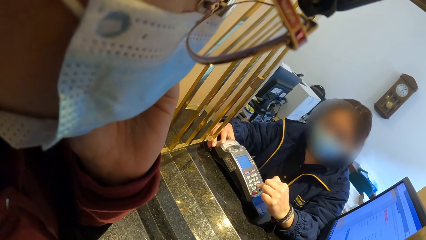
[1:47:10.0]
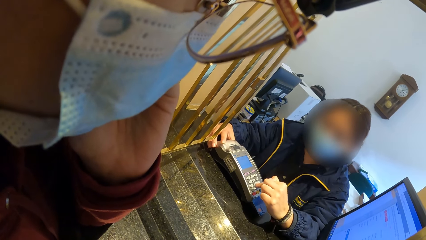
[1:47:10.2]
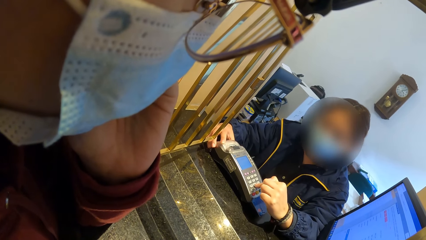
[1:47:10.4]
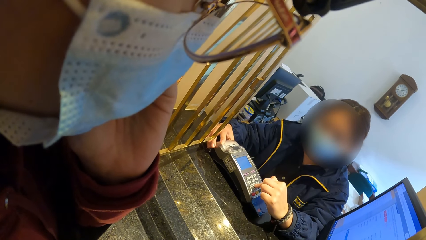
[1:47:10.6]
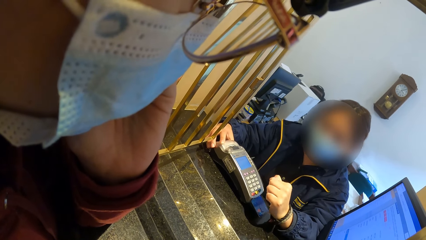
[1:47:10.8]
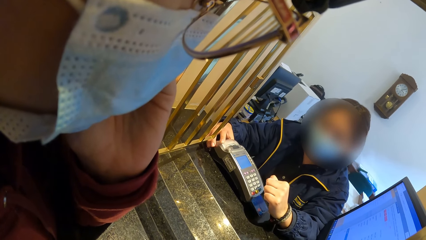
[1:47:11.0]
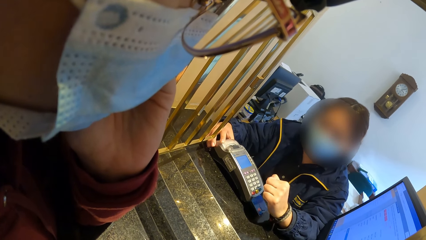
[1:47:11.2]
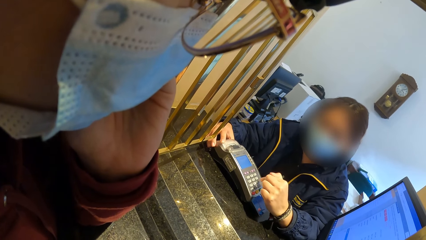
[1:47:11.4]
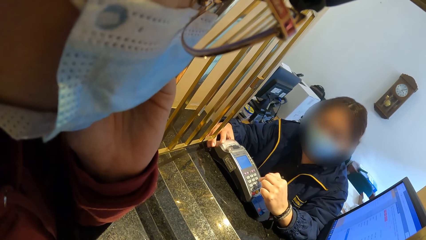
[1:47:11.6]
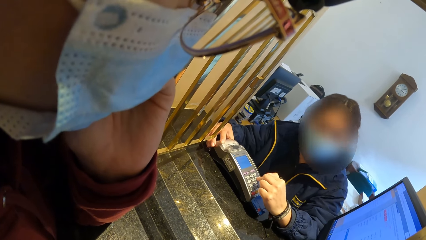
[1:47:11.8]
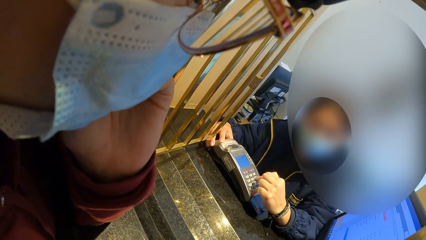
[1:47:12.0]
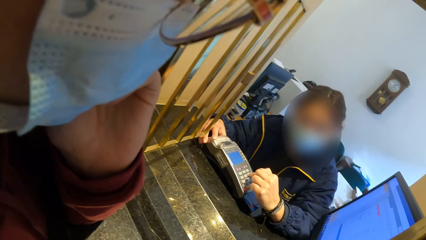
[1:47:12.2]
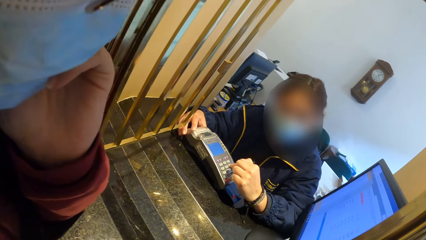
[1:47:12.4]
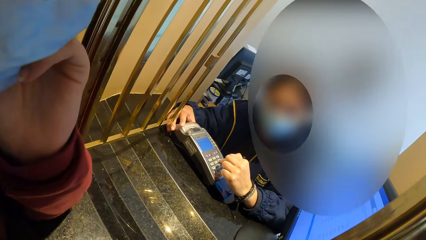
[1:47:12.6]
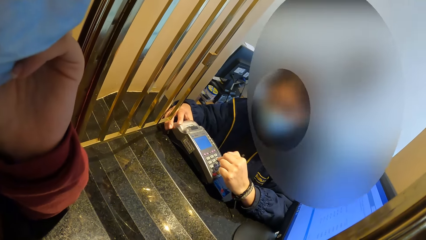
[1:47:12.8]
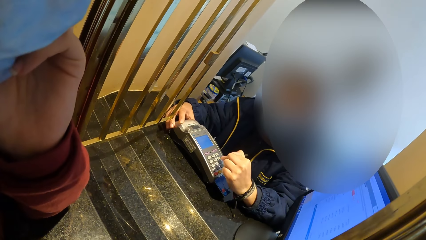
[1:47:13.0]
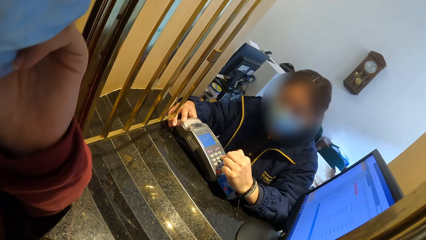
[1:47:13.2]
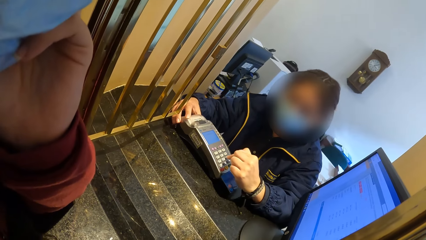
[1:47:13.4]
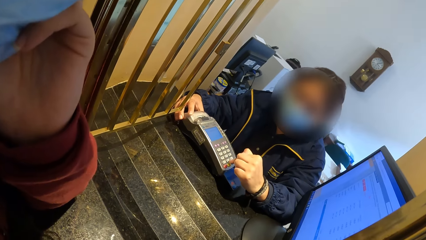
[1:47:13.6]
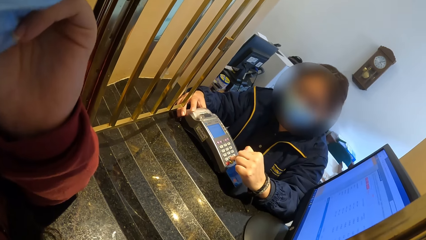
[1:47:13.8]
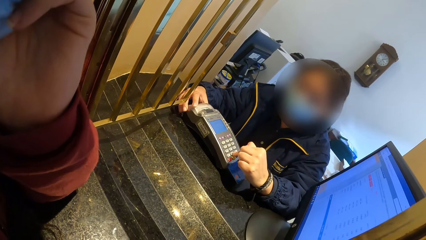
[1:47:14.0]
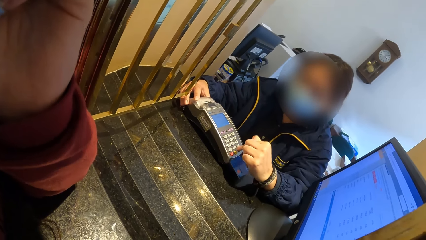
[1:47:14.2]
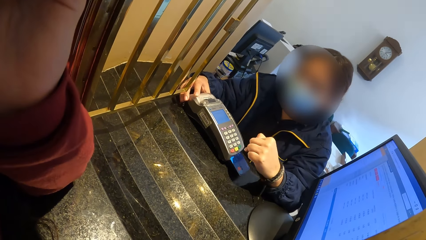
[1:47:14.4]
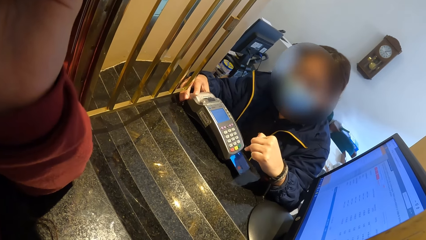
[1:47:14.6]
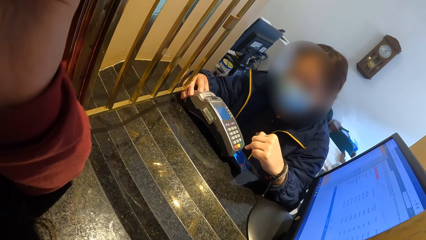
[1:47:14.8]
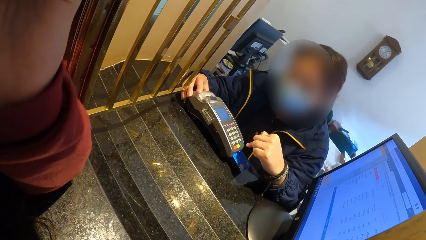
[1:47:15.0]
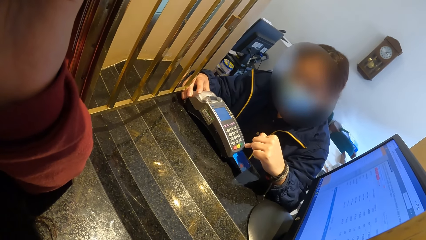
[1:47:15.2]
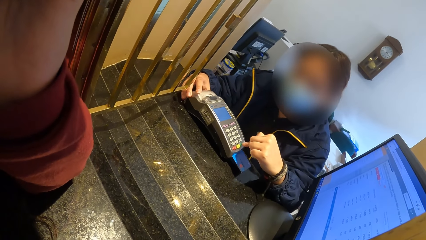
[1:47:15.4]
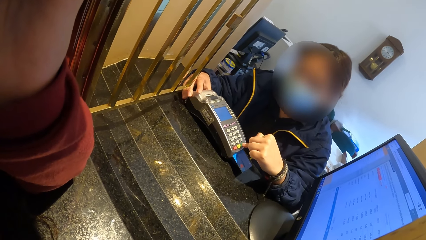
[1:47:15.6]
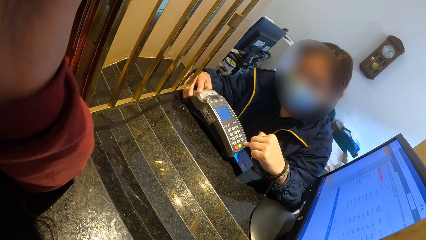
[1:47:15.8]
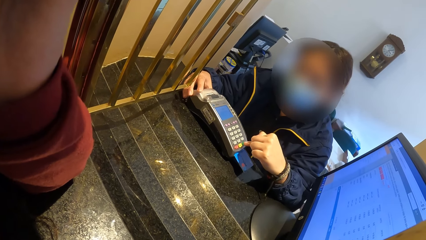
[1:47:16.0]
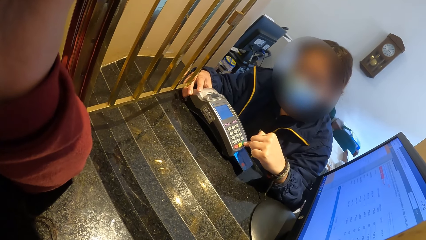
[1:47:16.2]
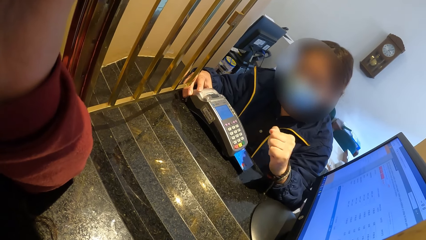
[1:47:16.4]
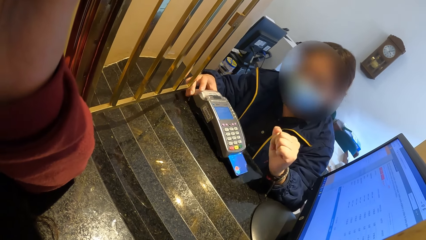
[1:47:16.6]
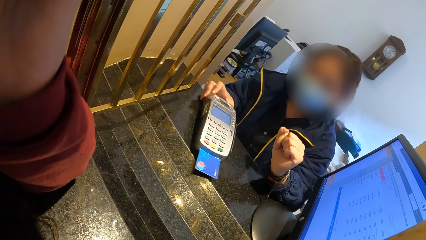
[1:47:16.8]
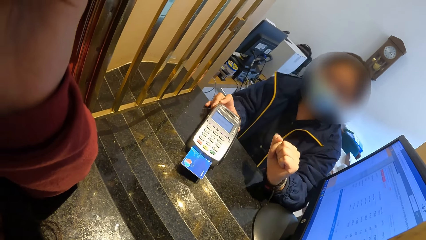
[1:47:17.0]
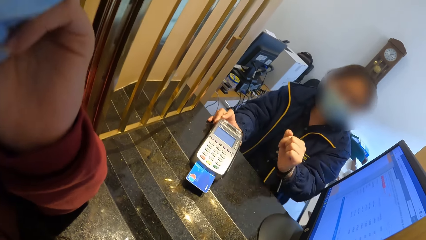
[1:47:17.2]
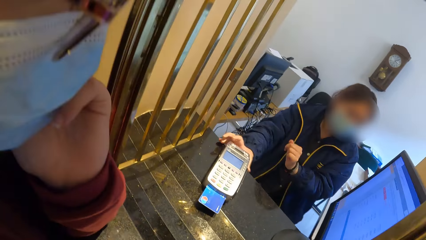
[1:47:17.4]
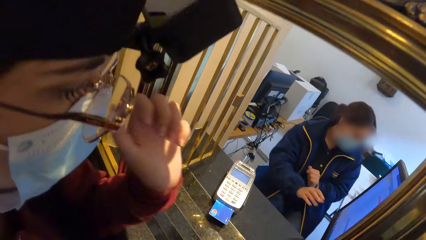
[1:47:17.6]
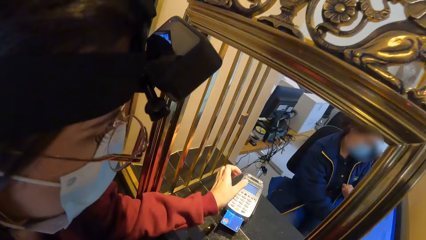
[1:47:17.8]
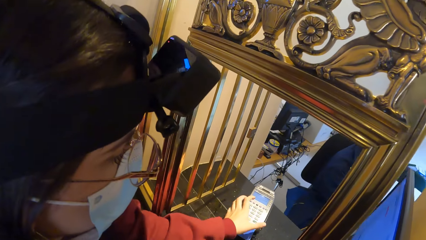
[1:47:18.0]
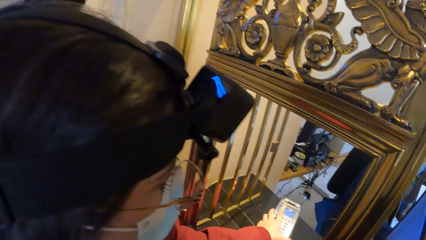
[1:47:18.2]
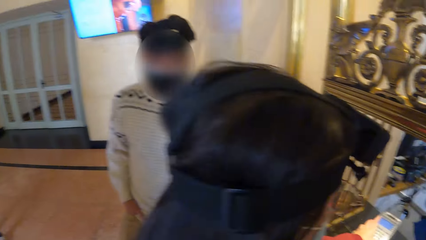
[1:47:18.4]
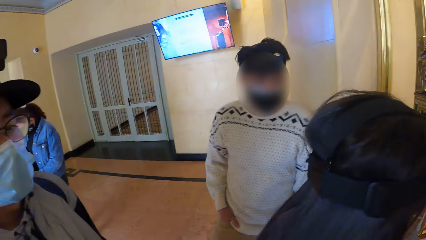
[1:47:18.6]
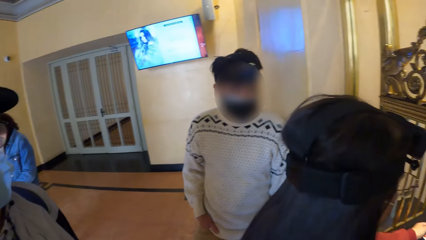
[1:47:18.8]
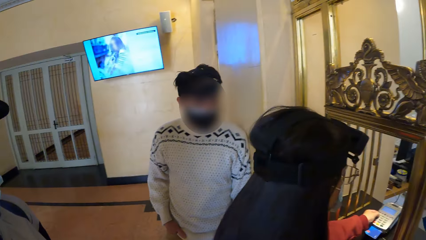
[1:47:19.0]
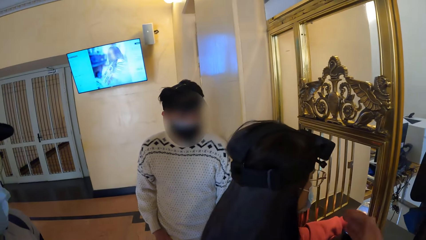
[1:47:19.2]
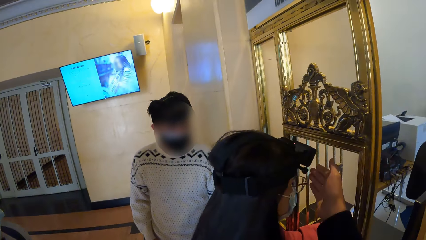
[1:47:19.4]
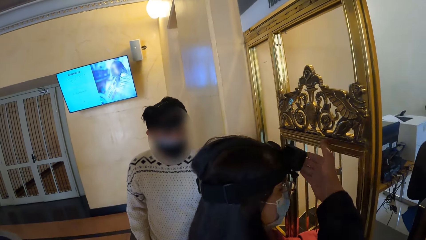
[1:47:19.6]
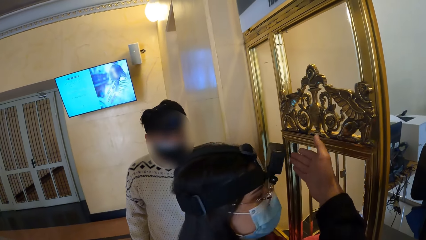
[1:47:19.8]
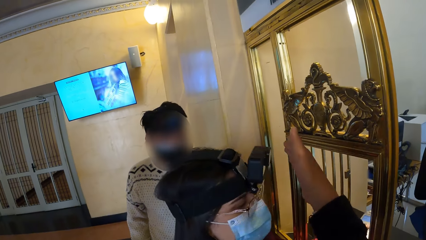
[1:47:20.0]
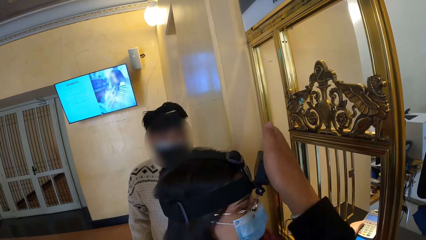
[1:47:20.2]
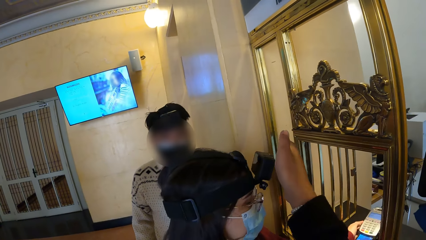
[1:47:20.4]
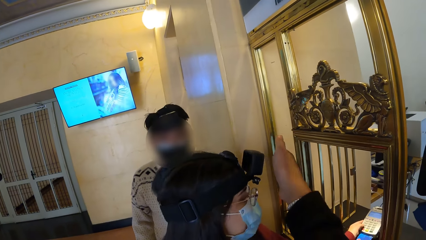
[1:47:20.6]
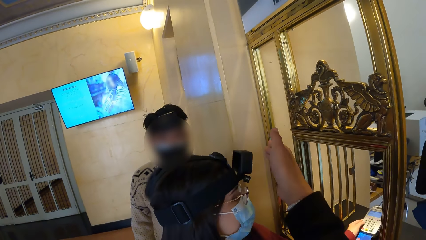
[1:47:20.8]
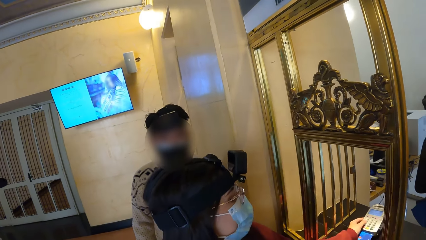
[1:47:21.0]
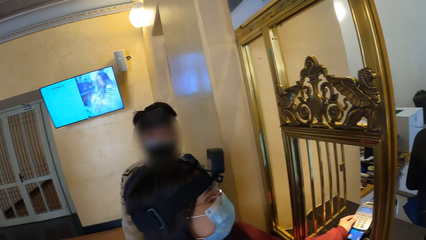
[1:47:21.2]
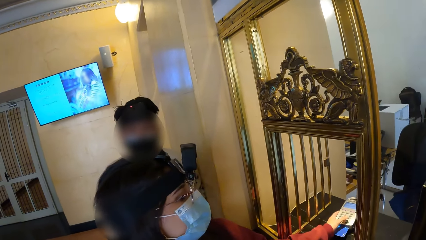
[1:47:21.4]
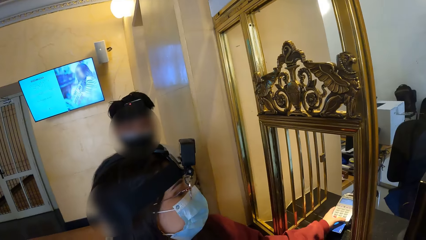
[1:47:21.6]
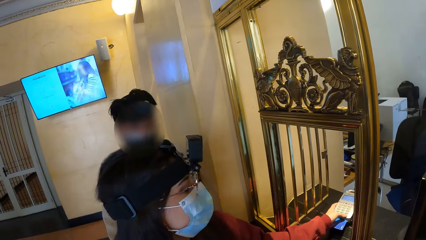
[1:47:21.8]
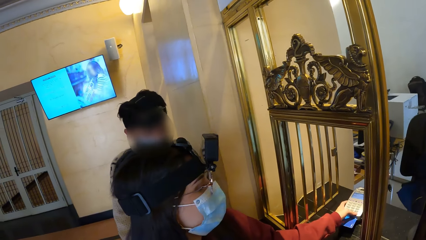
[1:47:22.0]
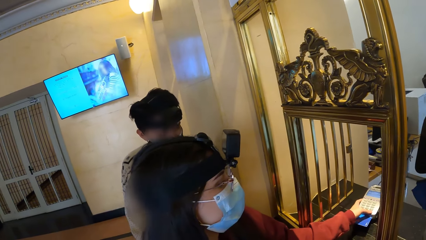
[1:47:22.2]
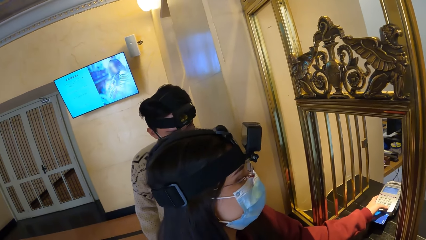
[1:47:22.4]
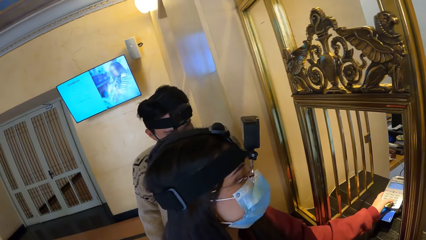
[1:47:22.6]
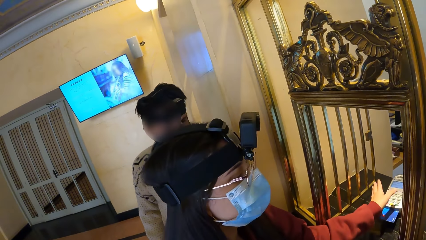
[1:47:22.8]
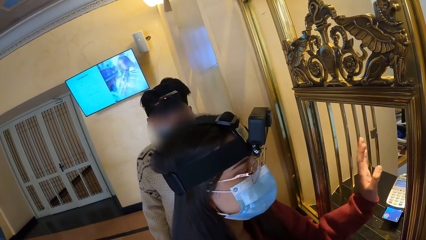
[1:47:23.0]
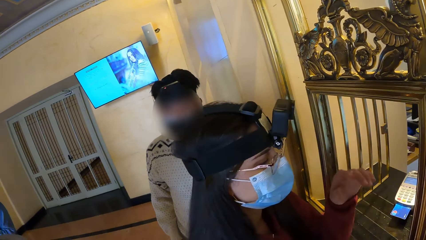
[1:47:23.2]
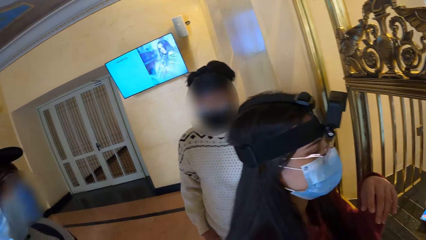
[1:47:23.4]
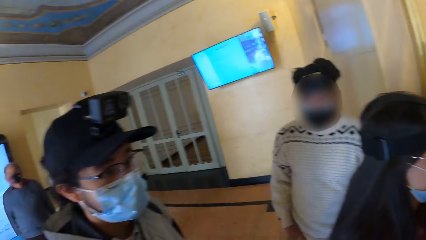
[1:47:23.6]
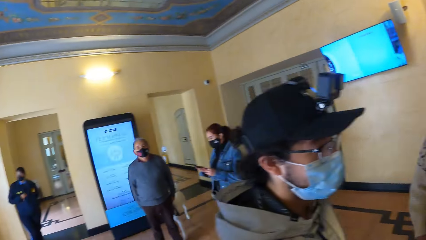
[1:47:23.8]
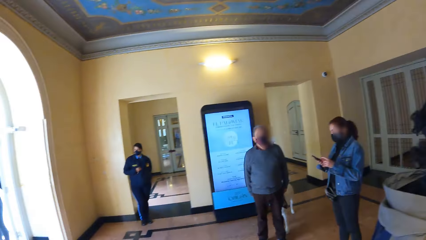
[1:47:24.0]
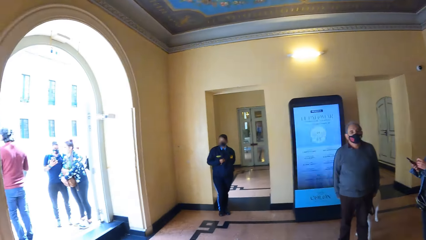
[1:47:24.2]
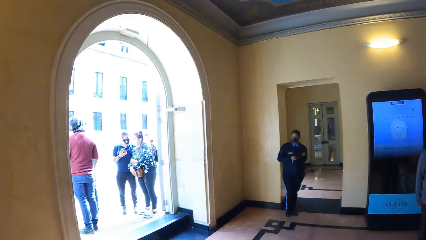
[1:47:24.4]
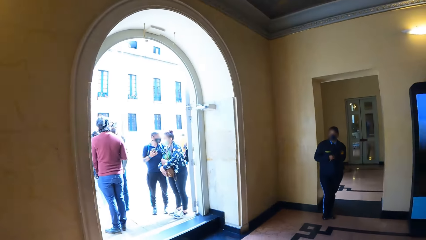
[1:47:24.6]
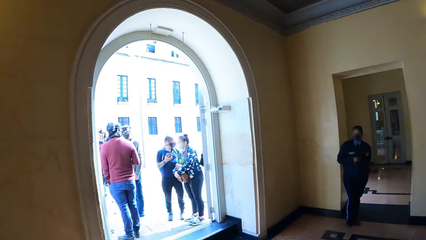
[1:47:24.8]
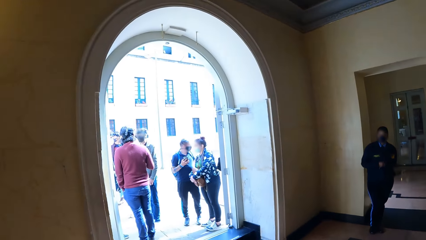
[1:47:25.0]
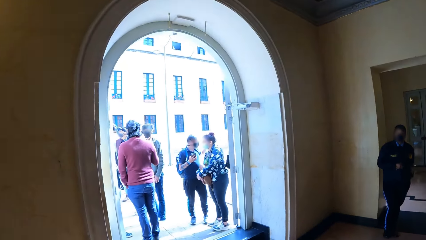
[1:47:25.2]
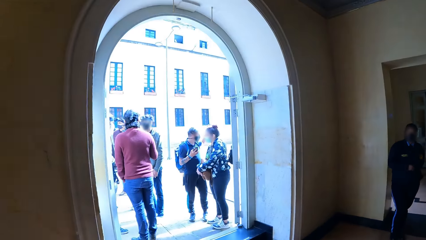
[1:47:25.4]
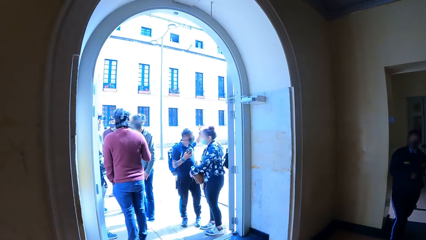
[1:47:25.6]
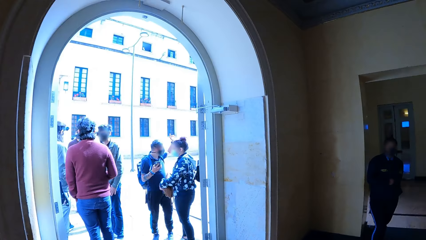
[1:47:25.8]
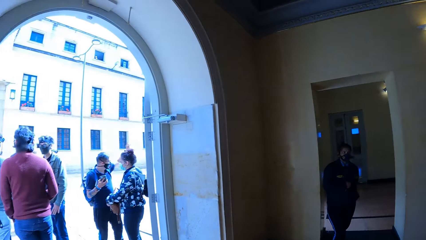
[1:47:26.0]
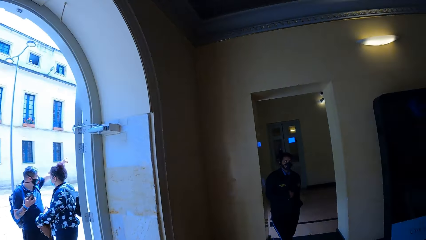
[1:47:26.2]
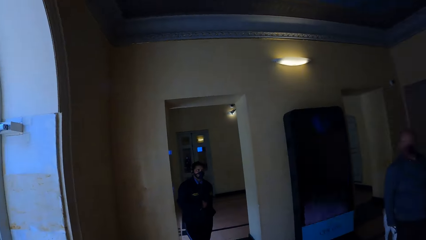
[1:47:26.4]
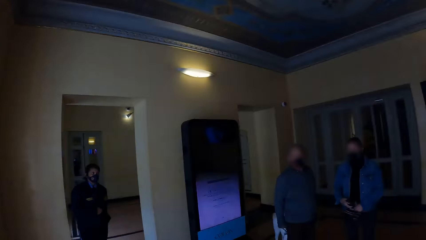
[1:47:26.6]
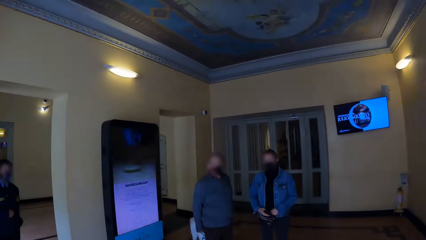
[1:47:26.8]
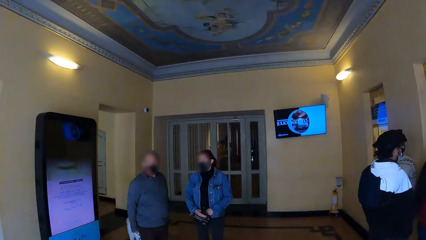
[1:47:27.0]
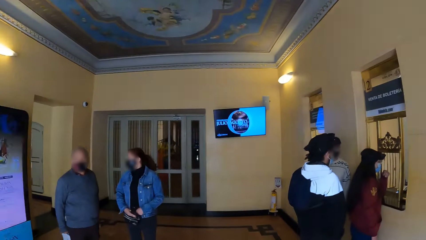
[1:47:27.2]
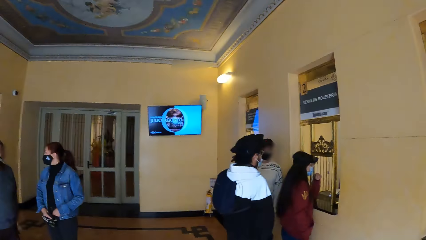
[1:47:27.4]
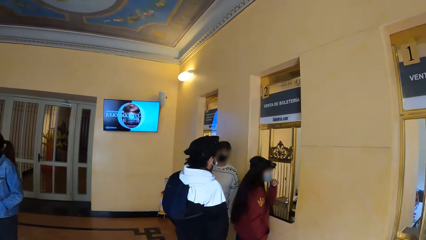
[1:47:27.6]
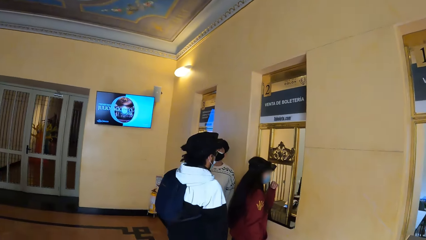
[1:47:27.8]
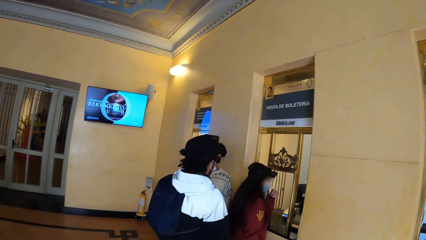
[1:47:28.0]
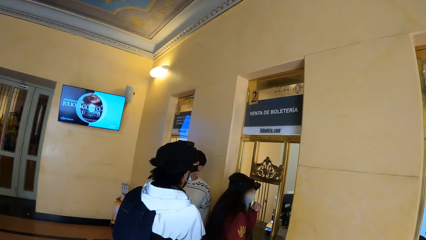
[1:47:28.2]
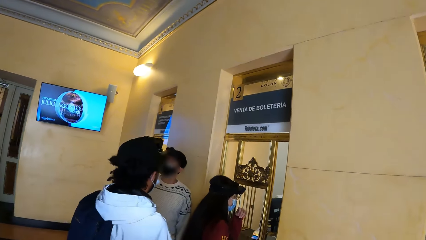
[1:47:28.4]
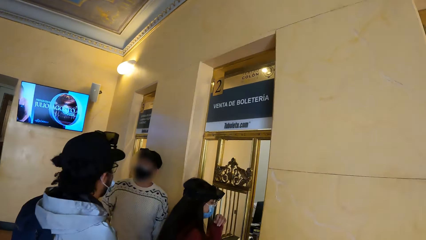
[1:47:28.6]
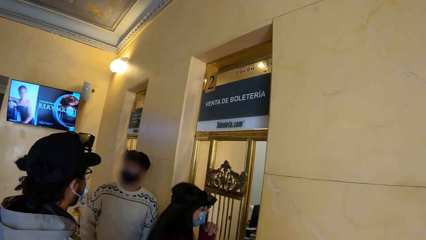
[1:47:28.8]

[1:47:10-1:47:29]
A receptionist presses a biometric. The receptionist moves a POS machine on the counter with her right hand. A woman operates the POS machine with her left hand. The woman holds the biometric. The camera wearer covers the camera on the woman's head with his right hand. The woman presses the biometric. The camera wearer walks around the reception.
